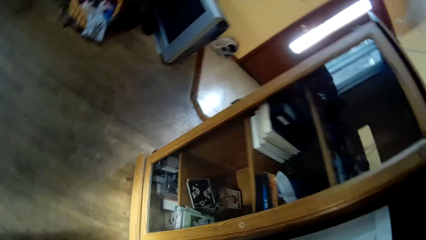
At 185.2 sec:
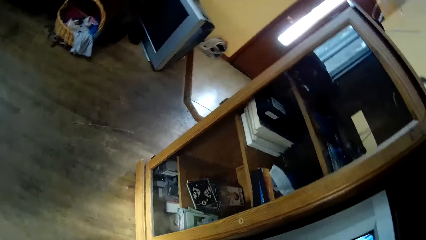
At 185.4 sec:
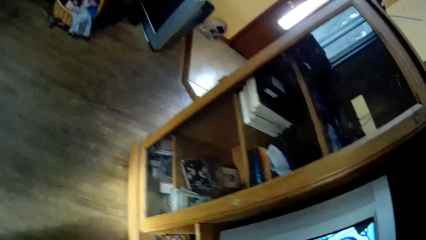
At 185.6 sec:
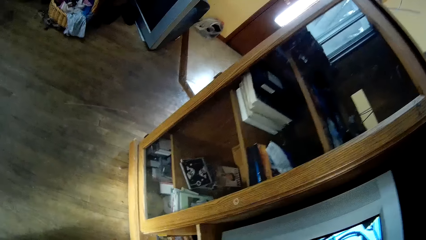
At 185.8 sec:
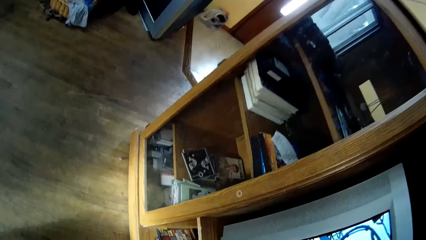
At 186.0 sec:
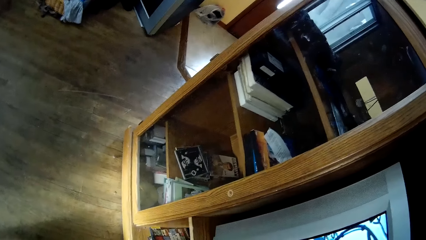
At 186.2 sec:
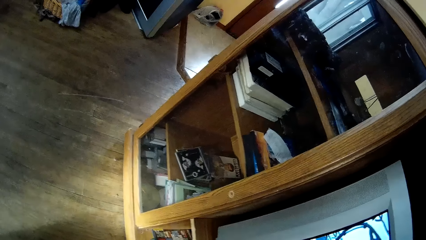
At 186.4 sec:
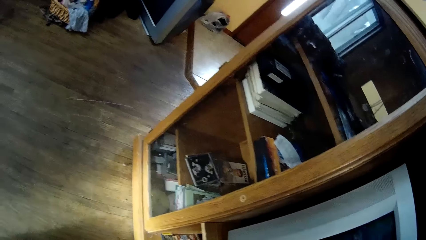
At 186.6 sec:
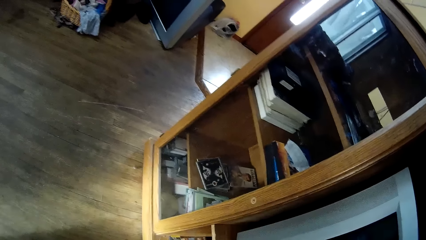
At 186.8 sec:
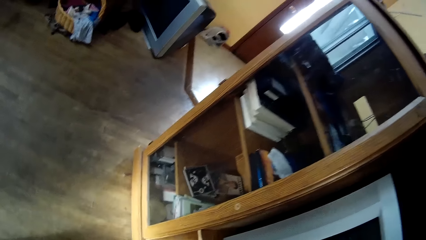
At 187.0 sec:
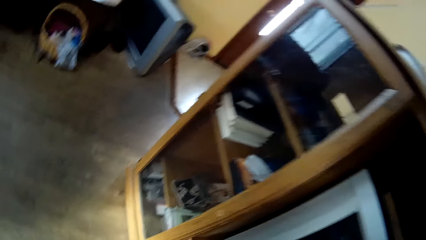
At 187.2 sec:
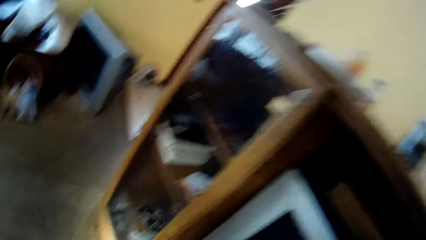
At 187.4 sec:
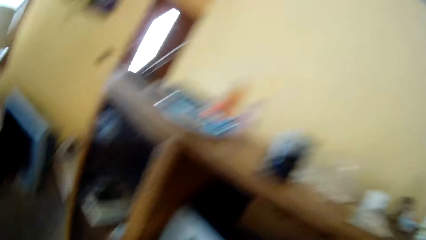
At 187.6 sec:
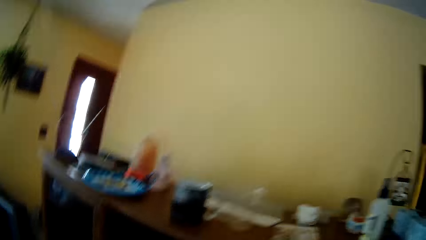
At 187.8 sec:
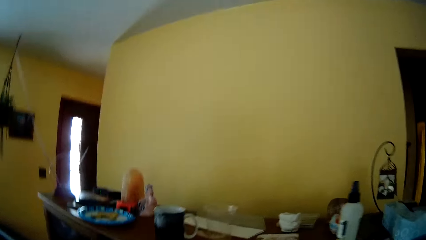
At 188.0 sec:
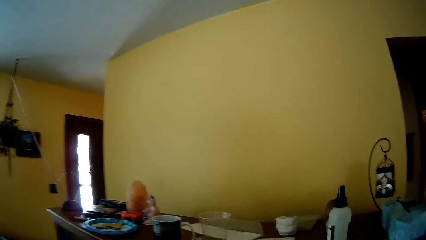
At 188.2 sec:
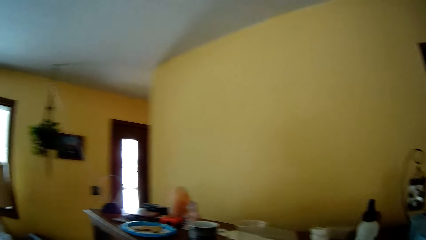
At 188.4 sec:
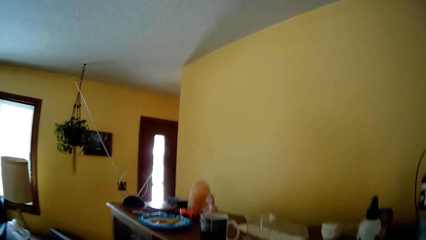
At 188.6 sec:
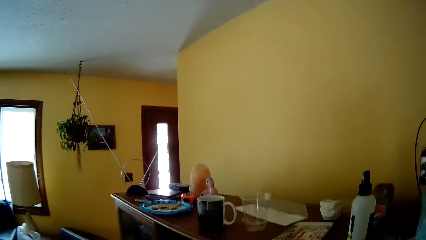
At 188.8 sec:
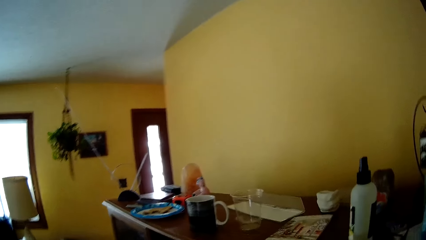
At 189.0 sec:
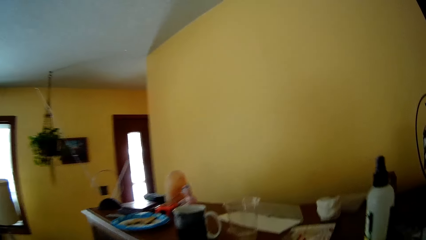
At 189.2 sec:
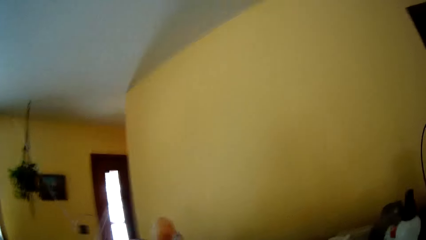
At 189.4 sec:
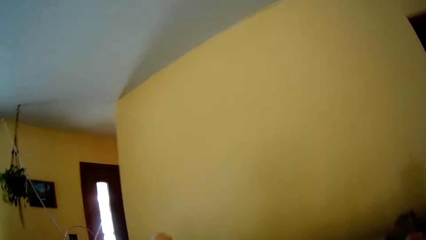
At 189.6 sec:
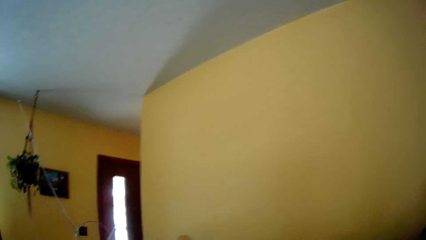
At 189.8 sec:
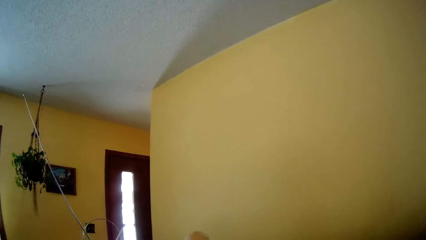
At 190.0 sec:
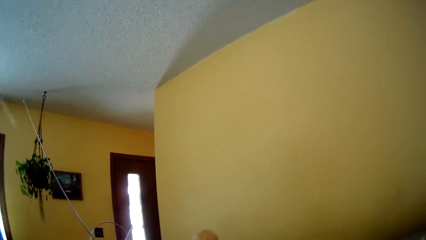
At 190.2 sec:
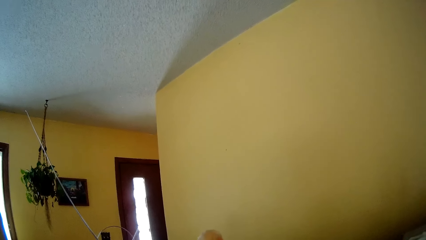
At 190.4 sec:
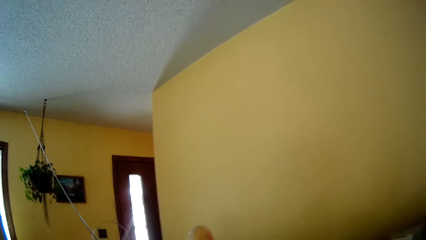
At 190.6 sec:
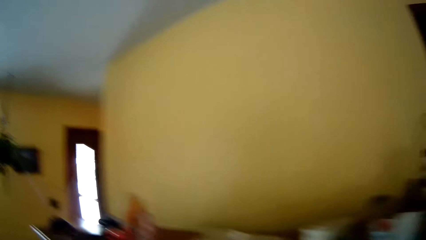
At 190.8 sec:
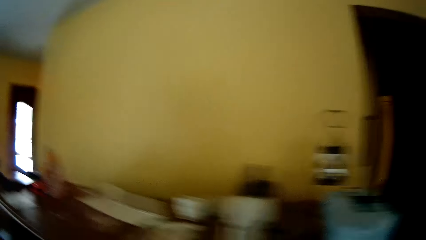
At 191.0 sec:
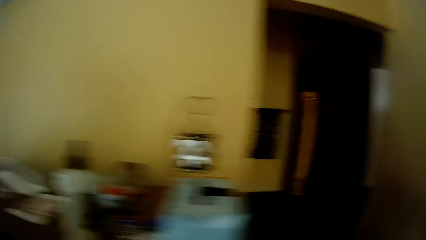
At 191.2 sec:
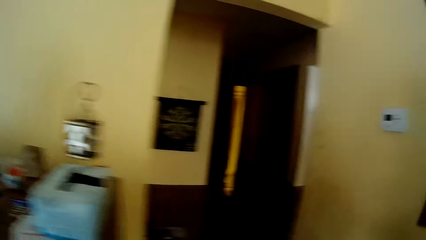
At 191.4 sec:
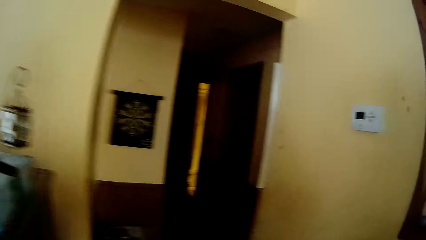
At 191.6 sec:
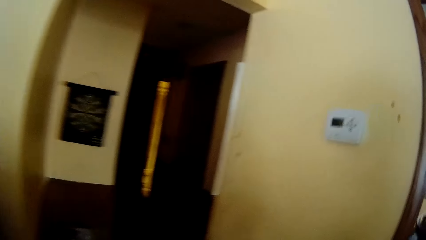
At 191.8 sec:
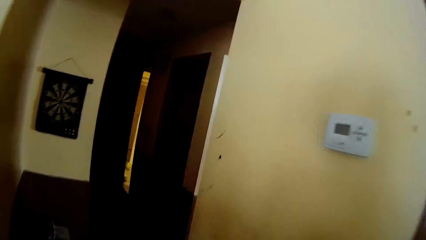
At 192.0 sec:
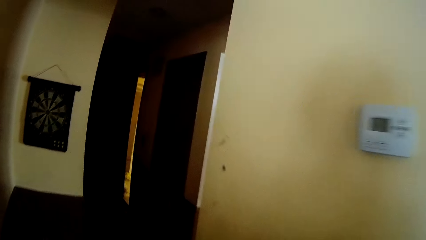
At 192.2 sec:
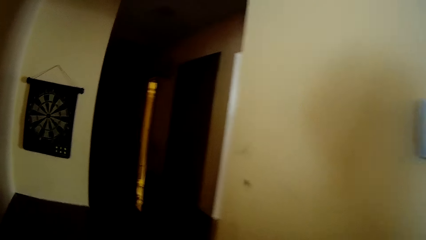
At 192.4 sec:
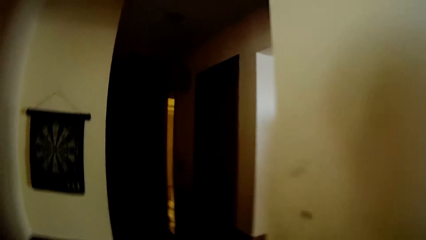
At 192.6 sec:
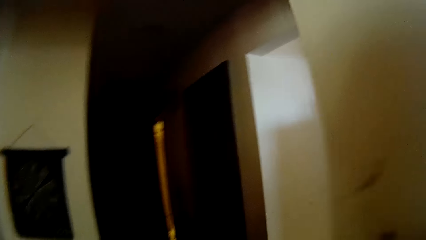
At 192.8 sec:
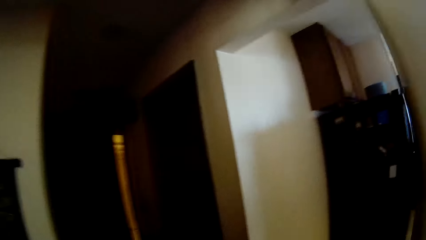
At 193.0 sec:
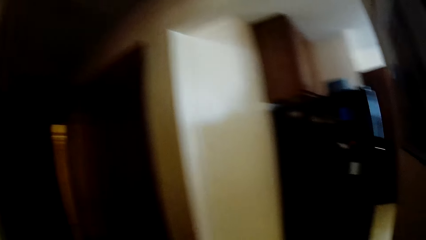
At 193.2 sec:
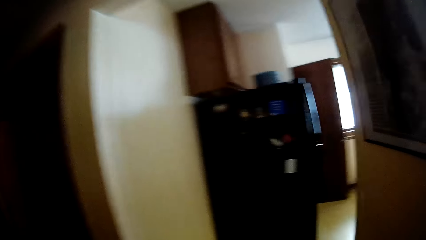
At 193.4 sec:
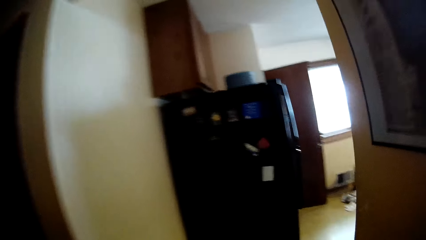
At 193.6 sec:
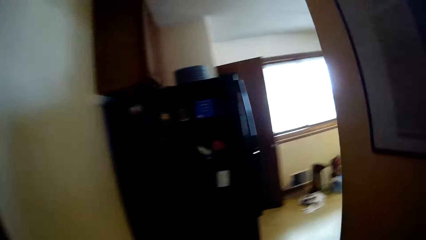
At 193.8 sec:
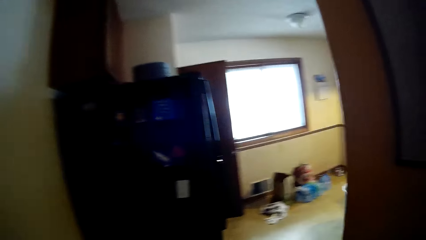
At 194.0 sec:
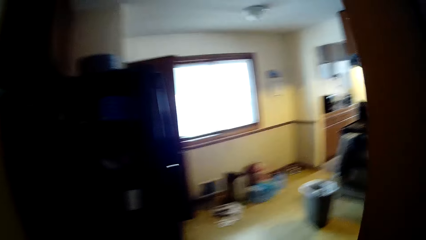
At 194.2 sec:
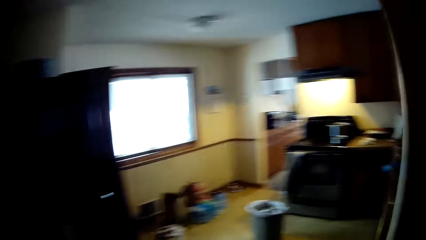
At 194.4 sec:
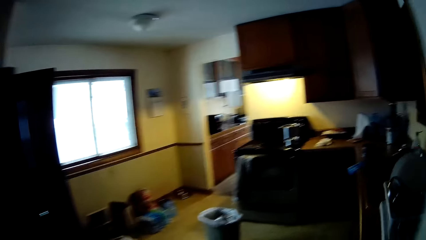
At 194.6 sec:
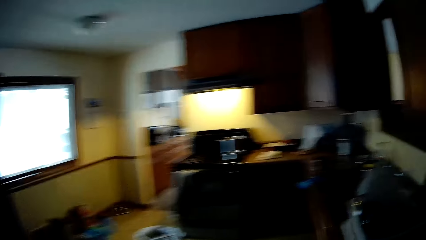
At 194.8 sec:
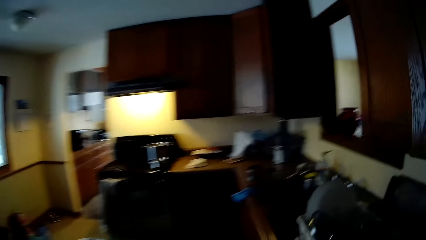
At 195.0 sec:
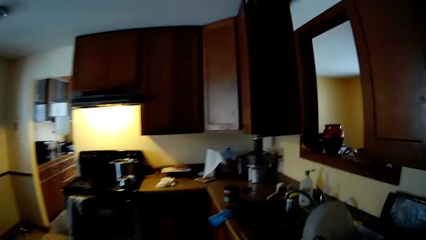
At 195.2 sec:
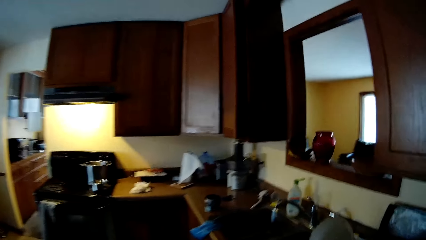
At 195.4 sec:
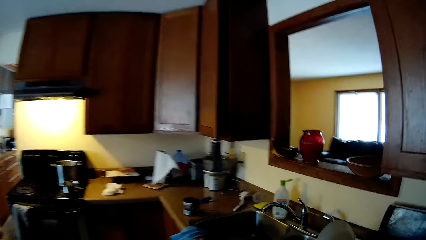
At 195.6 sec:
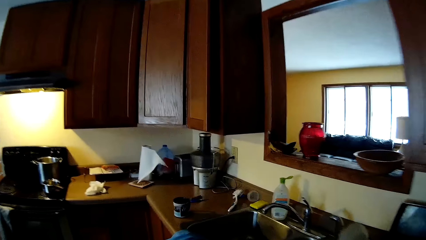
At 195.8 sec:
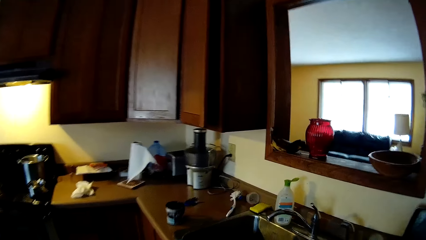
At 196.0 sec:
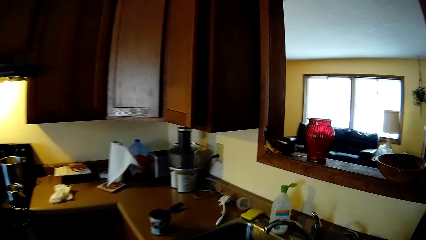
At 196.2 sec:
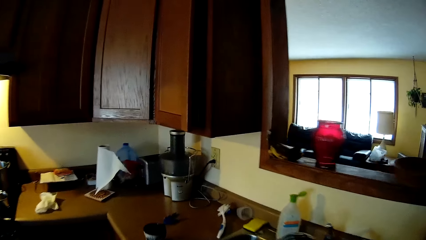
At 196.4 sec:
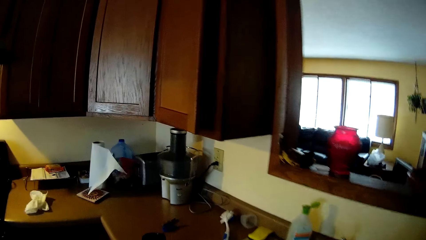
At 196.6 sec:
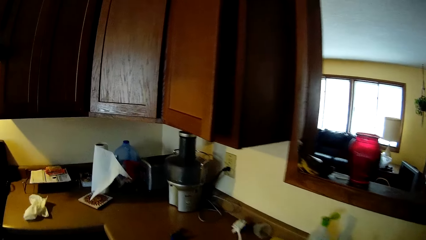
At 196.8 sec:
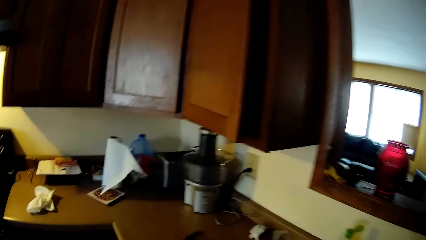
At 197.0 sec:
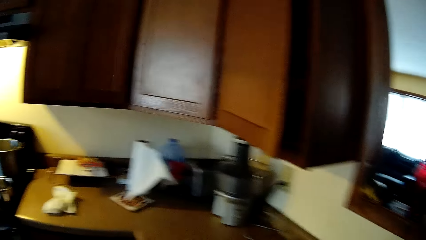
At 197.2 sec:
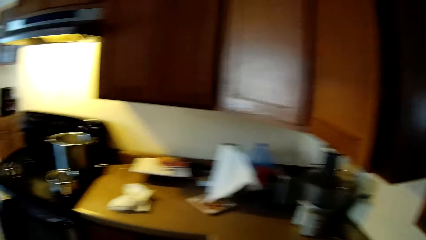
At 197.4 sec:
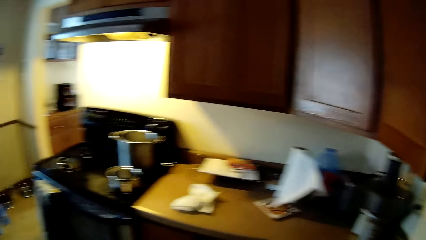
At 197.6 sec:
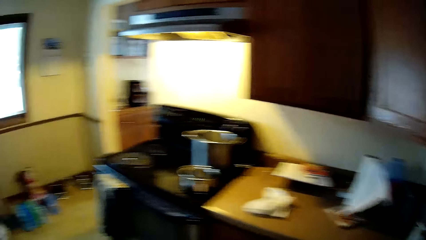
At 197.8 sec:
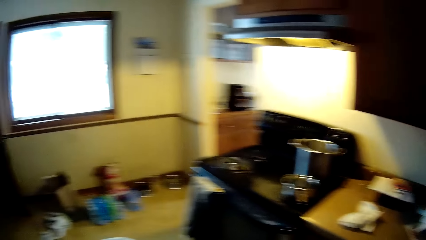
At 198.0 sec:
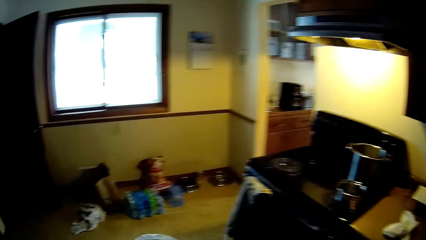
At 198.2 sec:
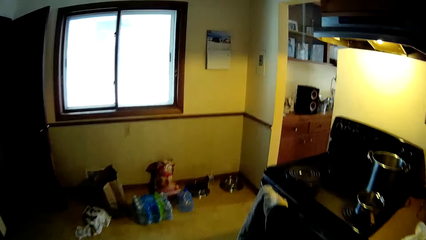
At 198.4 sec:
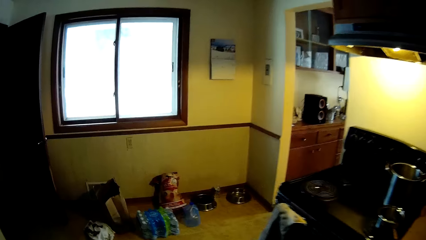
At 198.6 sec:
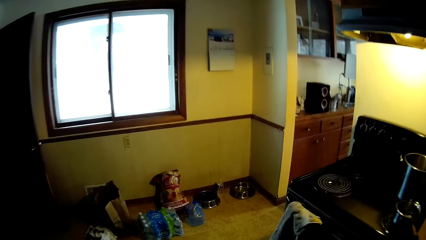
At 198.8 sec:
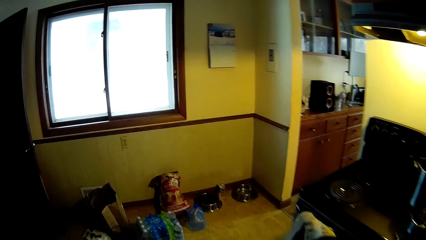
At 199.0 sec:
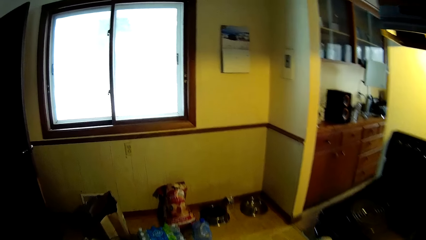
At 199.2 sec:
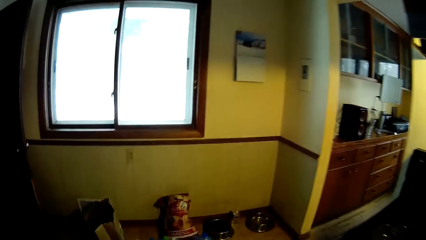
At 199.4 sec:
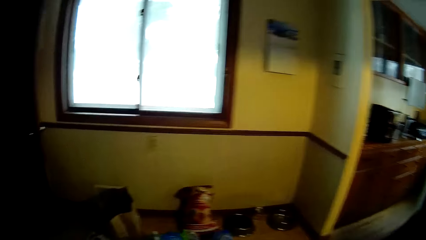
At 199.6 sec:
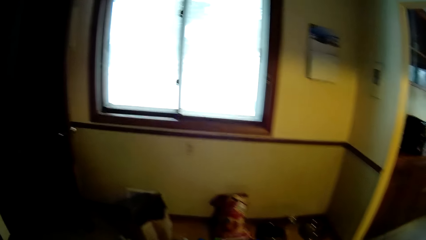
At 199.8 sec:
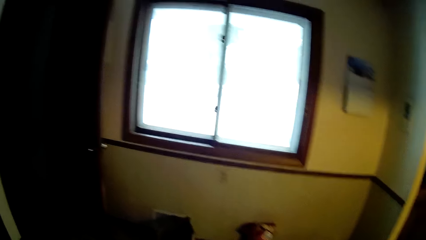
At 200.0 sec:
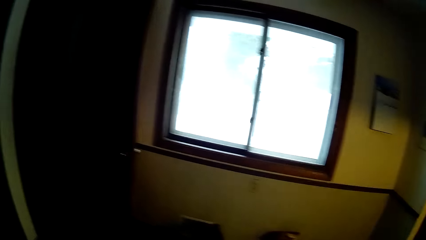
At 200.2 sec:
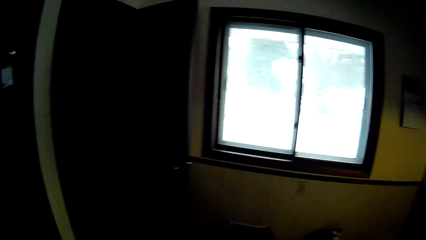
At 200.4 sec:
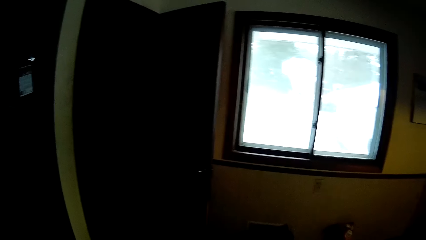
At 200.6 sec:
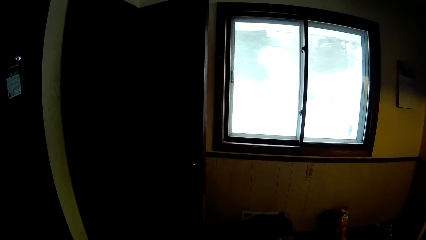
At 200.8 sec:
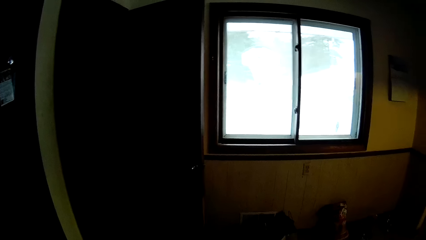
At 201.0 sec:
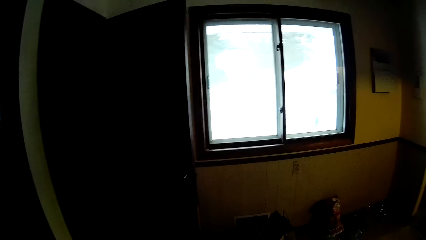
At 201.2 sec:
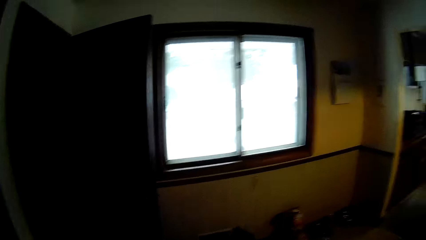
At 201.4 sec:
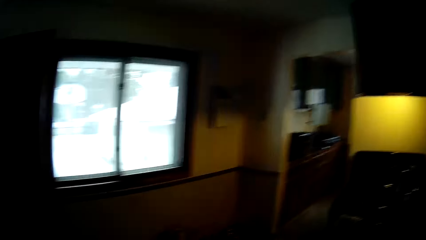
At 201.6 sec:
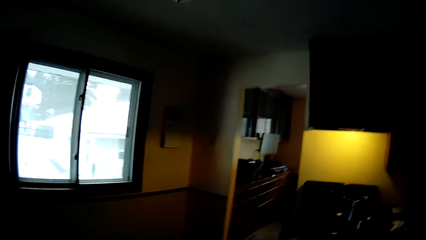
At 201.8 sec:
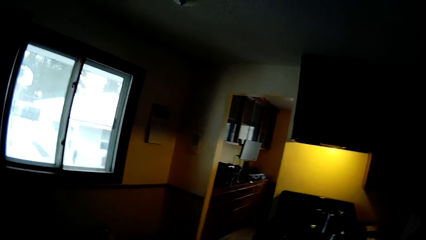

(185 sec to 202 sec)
The camera wearer looks around. They walk out of the living room into the kitchen.
